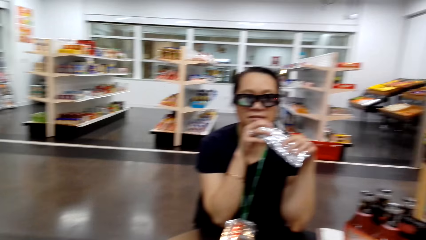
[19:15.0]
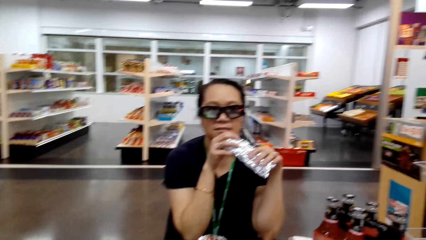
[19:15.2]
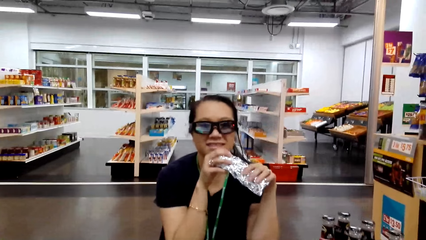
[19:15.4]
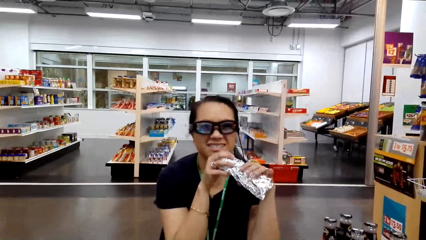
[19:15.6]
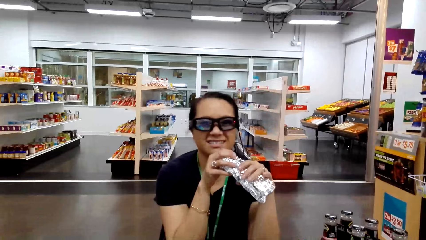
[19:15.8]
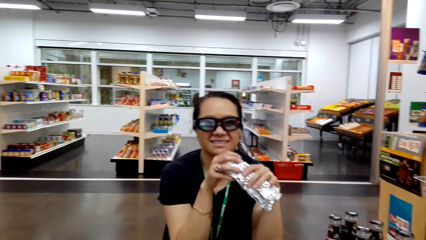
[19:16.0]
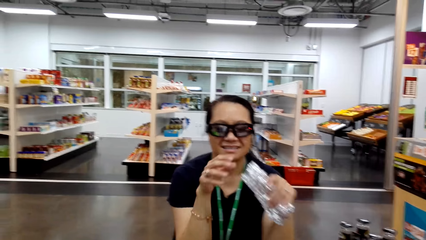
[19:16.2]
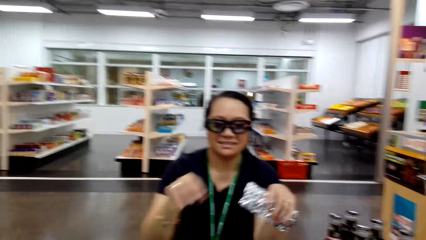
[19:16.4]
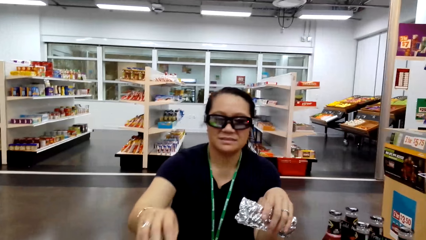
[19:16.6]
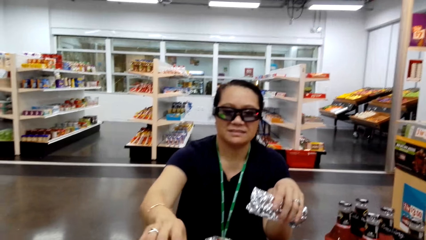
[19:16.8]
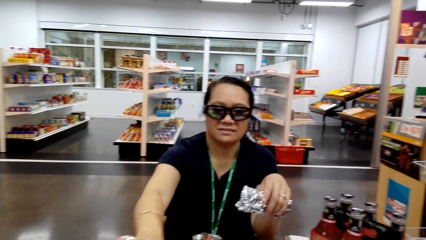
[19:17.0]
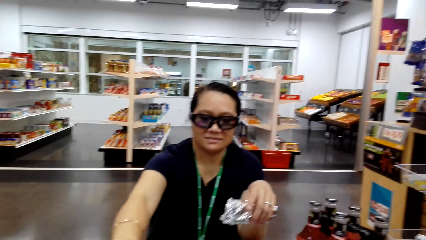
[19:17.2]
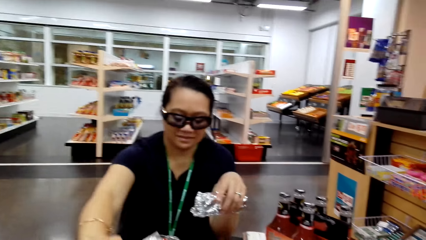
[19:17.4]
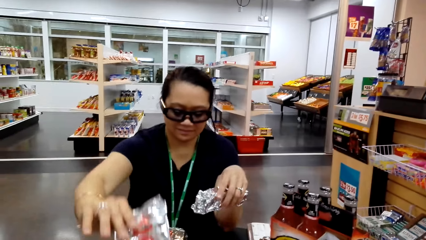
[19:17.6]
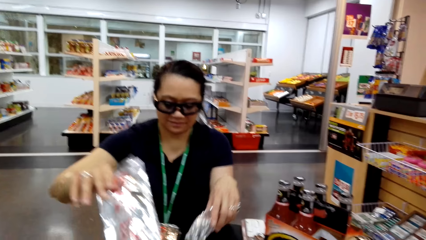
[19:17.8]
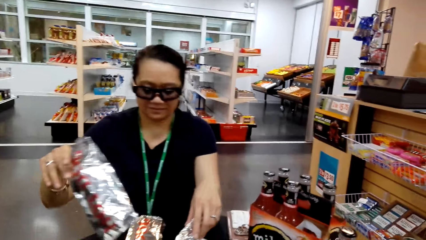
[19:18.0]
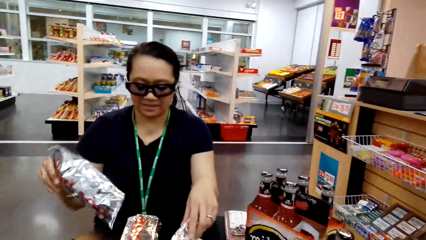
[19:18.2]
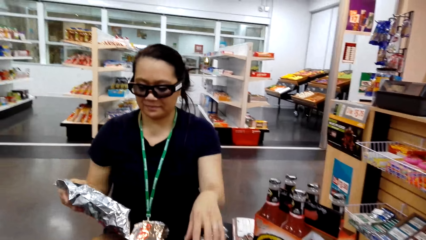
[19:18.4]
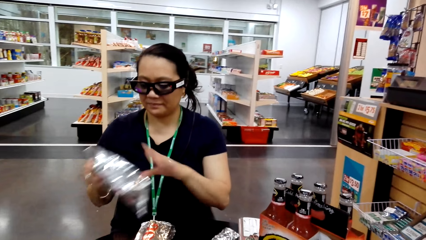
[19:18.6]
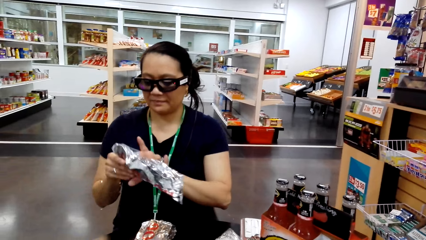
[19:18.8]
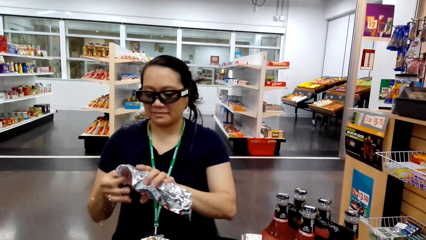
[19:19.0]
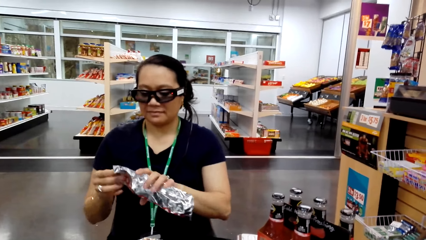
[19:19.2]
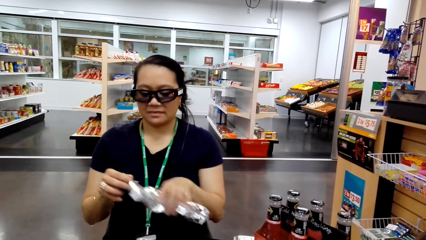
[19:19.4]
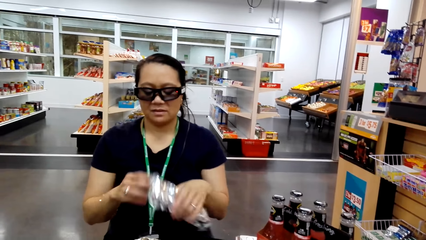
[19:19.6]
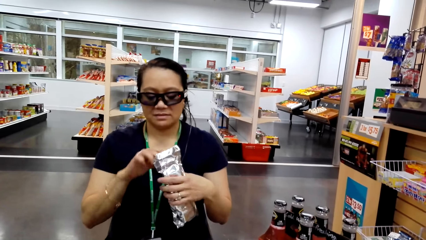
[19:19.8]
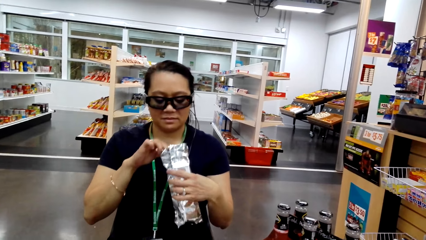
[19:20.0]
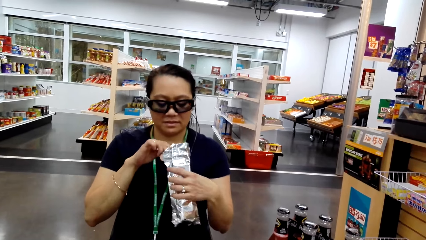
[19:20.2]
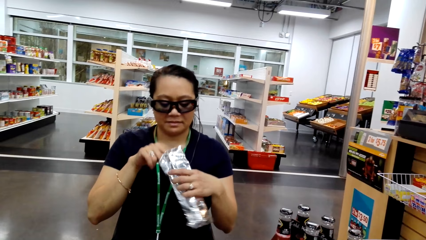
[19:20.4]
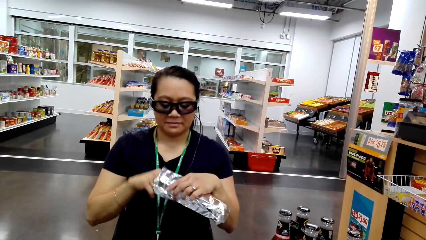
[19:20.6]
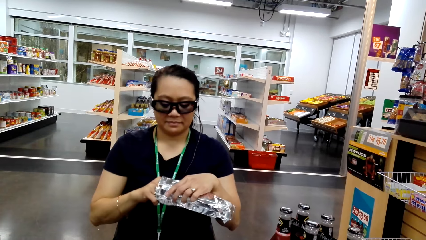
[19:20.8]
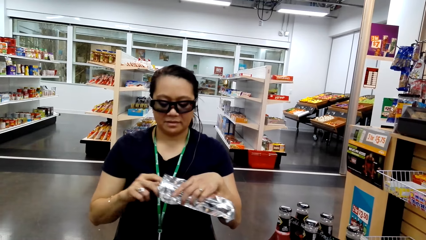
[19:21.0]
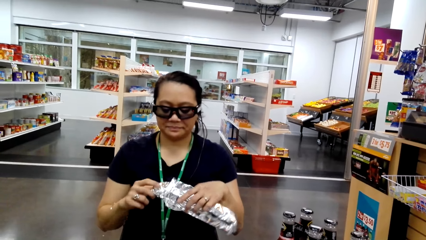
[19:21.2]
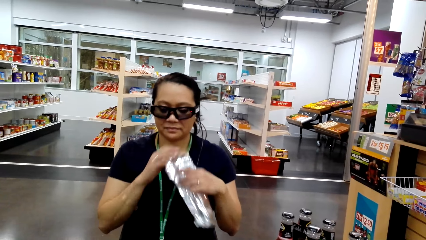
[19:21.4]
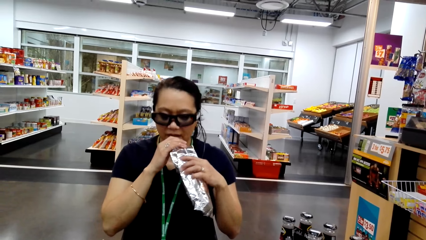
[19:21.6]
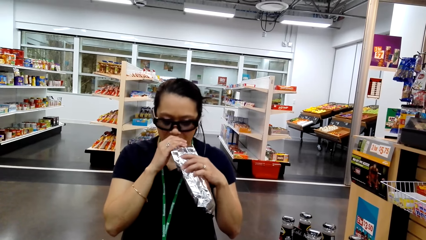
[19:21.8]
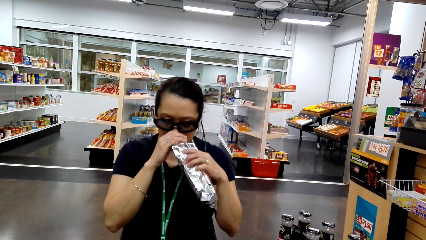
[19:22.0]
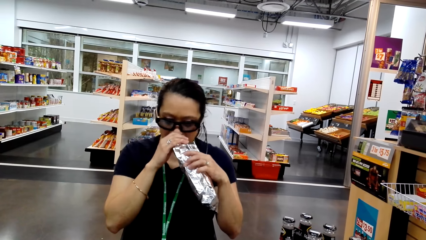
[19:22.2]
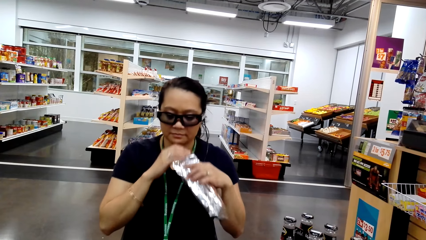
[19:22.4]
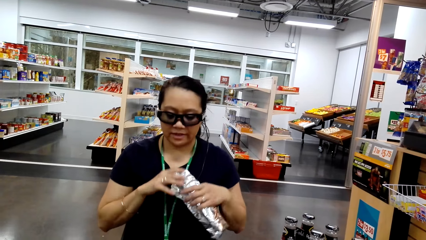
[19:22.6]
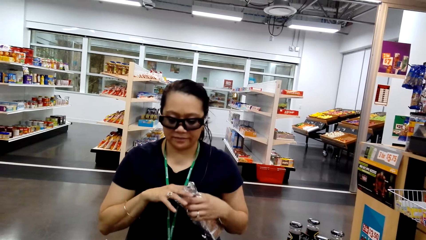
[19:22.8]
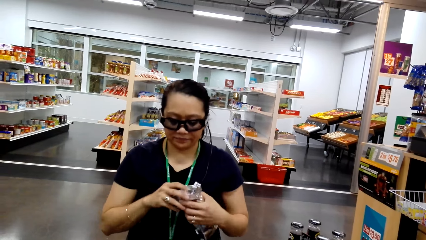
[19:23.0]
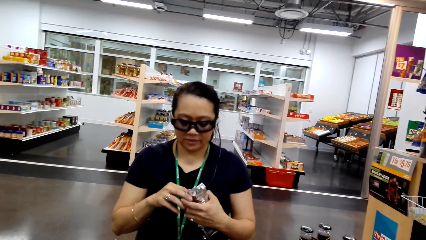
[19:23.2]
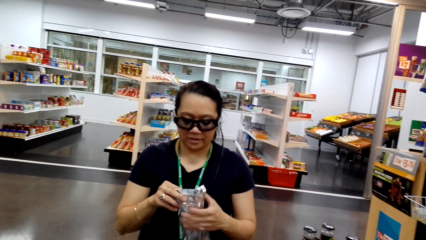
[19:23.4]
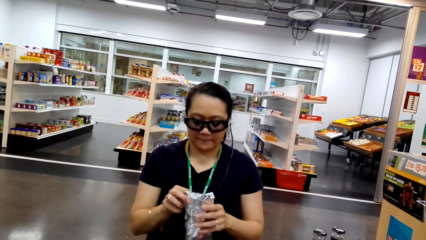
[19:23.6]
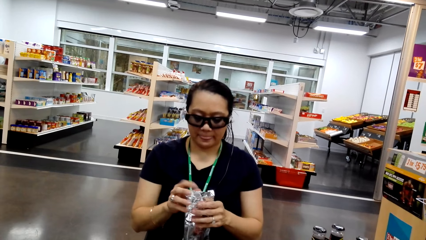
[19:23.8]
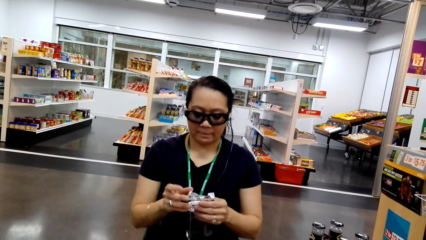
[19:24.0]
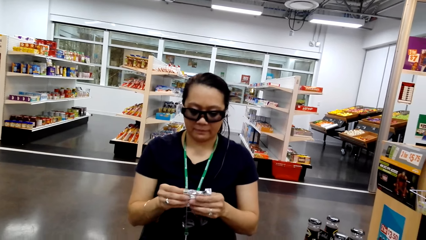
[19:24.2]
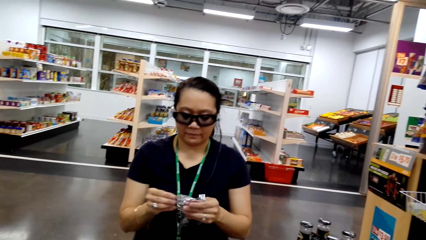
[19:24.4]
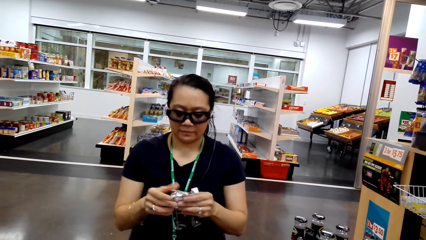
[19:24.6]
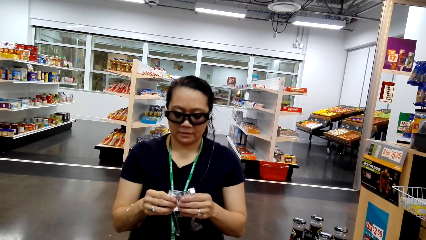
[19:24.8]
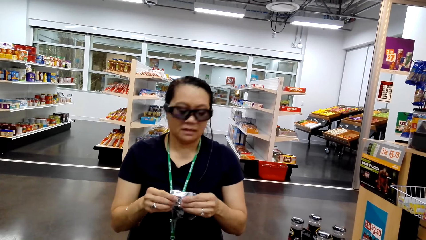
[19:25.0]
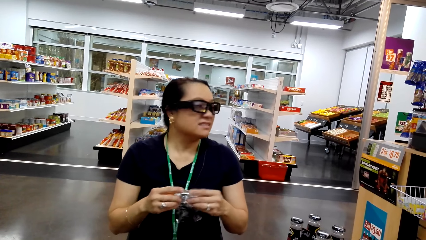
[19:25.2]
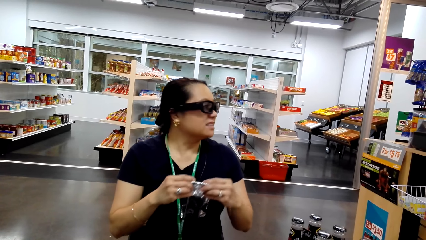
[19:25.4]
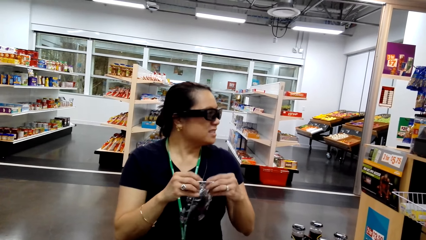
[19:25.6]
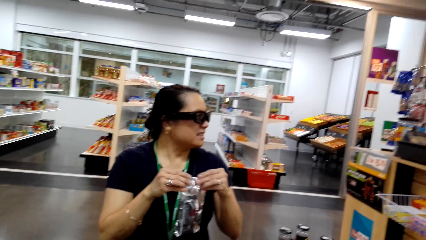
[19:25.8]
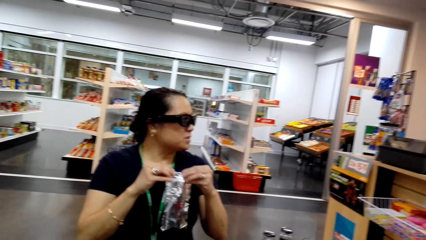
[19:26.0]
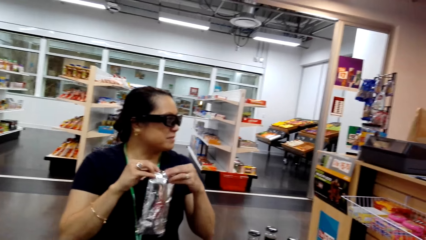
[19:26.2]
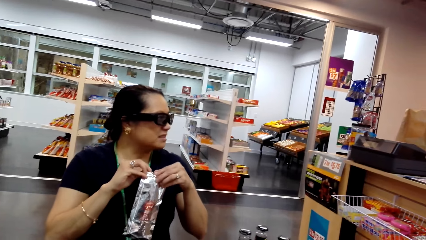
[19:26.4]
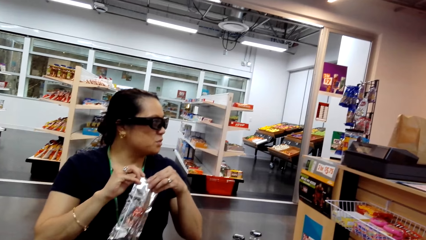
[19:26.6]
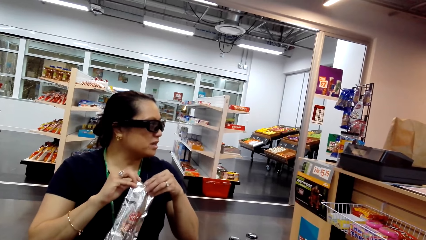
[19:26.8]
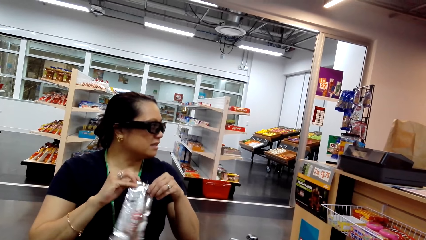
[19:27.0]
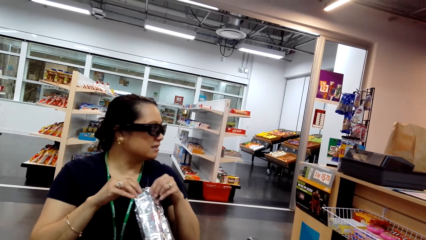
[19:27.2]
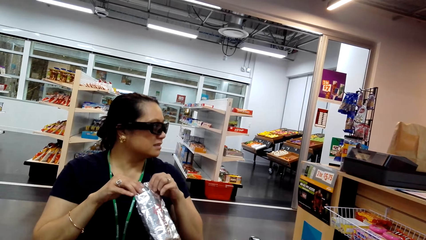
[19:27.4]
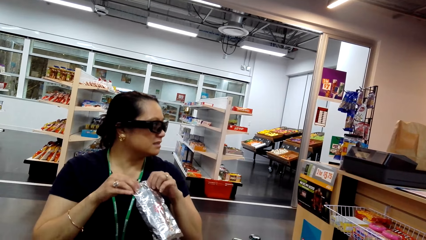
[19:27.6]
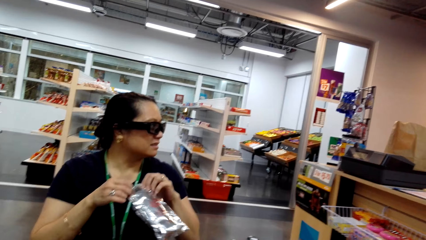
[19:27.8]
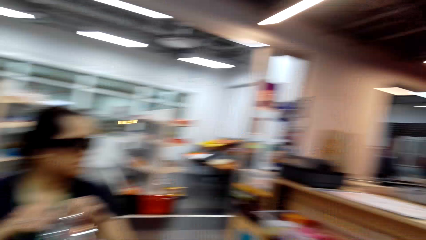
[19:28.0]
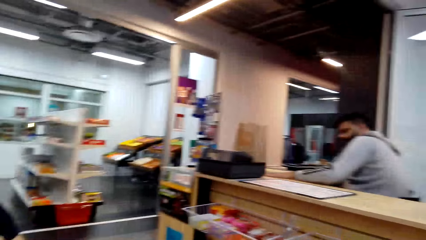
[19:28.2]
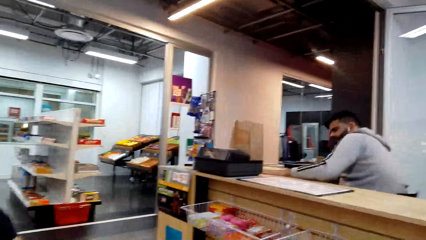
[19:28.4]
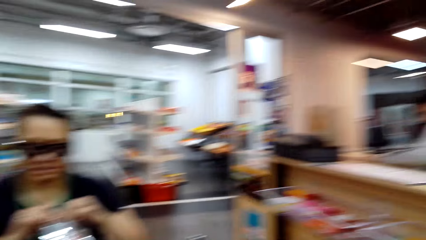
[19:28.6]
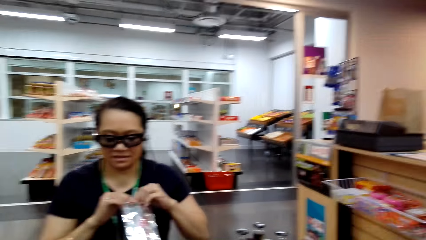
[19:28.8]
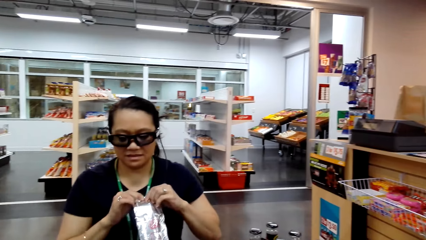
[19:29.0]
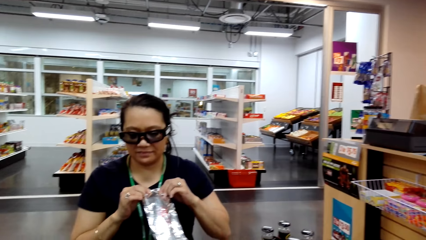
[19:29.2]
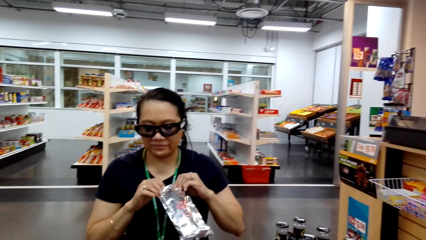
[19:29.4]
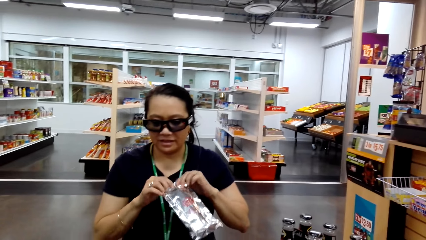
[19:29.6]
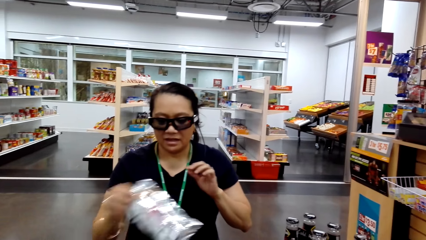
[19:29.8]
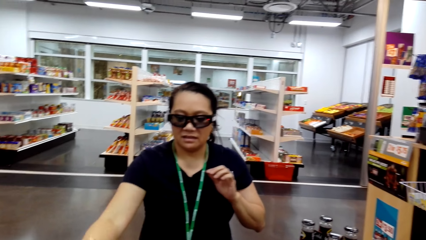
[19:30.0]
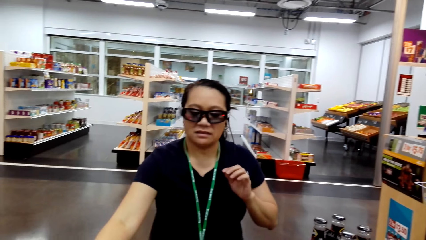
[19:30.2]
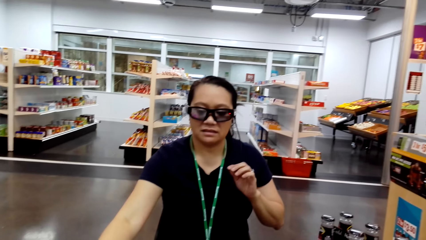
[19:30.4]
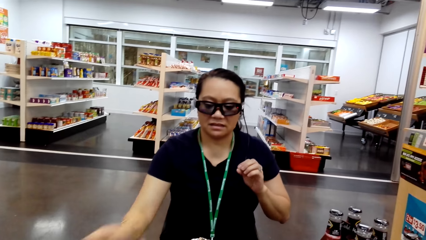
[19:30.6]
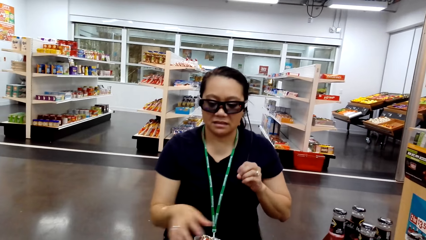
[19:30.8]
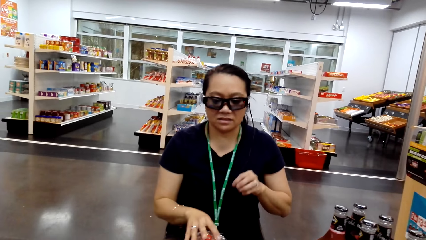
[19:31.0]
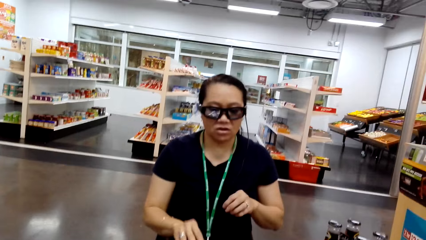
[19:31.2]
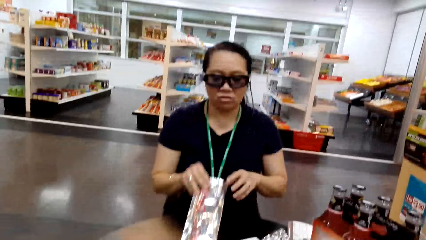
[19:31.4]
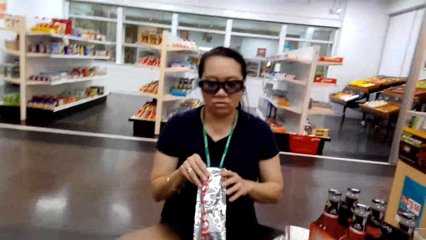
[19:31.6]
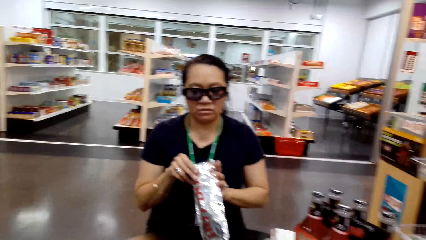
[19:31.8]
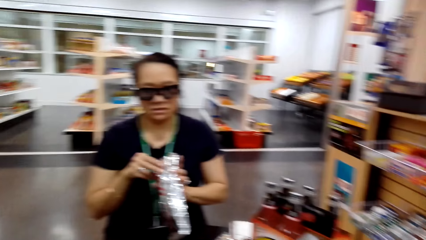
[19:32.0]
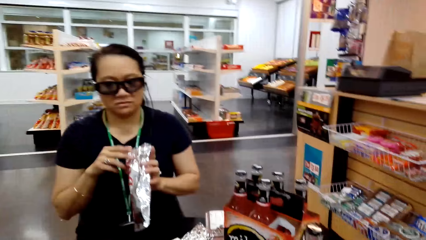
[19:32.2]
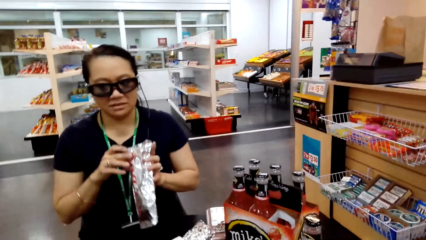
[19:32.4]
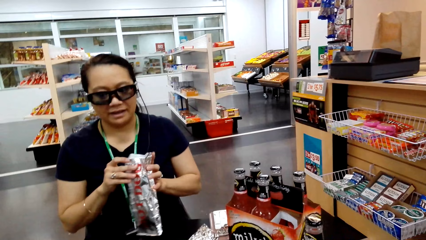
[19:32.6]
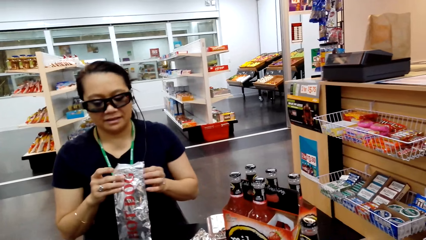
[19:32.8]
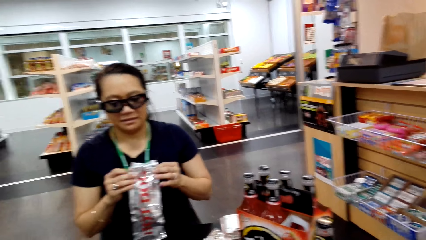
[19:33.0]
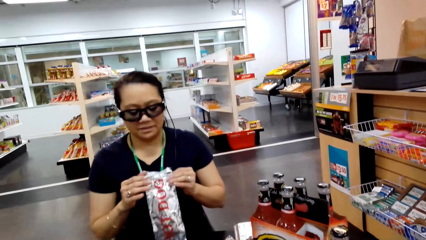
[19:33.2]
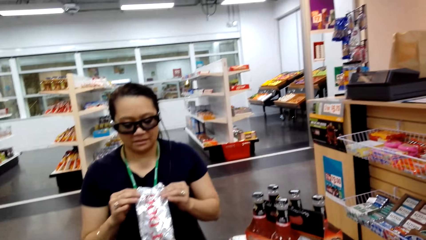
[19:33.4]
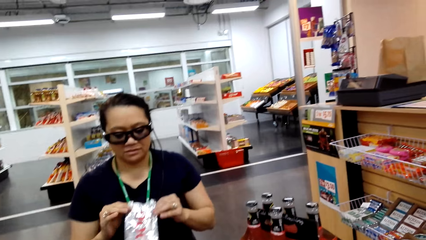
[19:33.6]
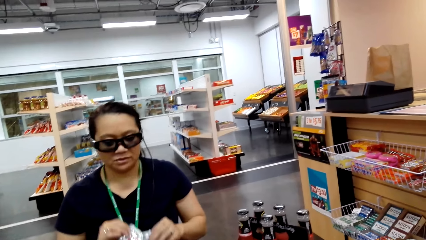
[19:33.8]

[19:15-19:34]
The woman talks to the camera wearer. The woman picks the hot dog with her right hand. The camera wearer talks to the woman. The woman holds the hot dog foils with her both hands, talks, smells the hot dog, and talks to a cashier. The woman folds the paper's opening. The cashier talks to the woman. The woman puts the hot dog on the table and picks a paper. The woman talks to the cashier and holds the hot dog foil with her both hands.
